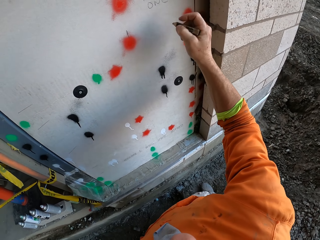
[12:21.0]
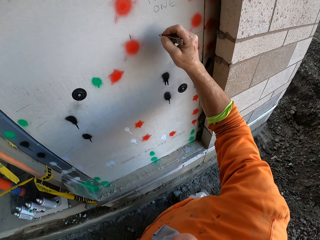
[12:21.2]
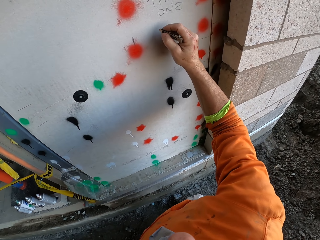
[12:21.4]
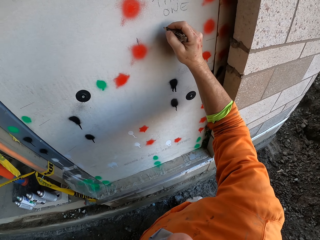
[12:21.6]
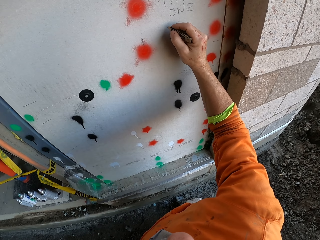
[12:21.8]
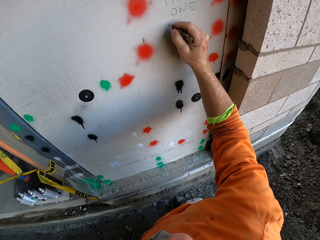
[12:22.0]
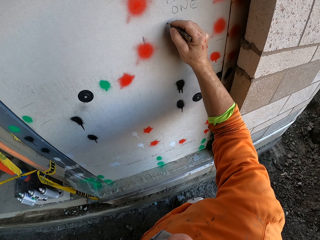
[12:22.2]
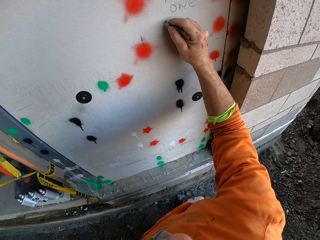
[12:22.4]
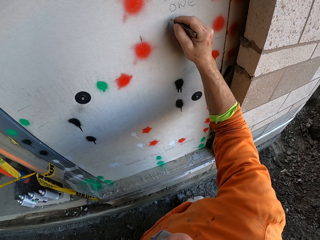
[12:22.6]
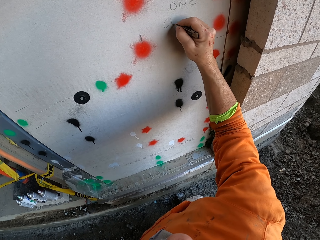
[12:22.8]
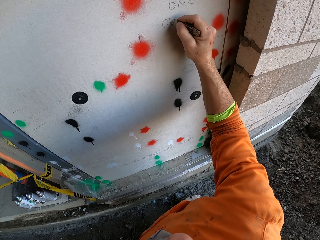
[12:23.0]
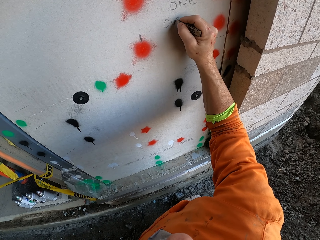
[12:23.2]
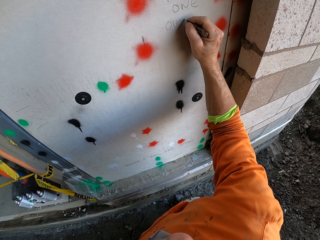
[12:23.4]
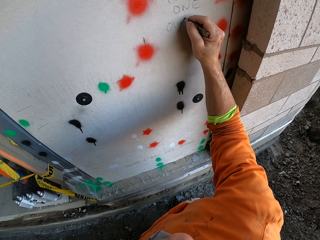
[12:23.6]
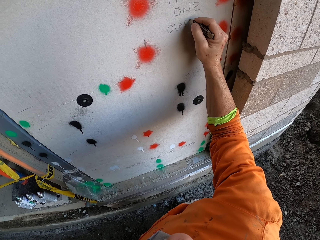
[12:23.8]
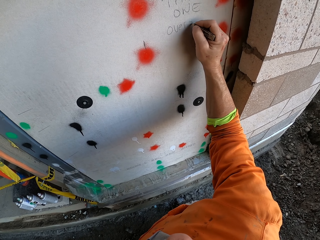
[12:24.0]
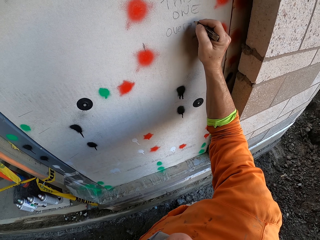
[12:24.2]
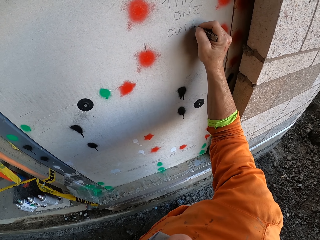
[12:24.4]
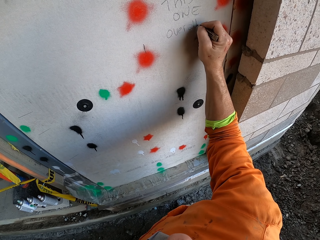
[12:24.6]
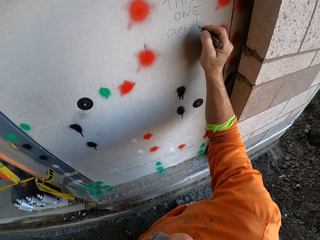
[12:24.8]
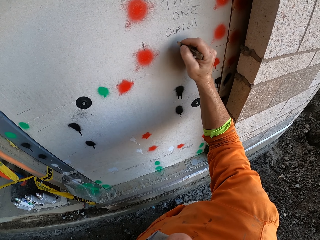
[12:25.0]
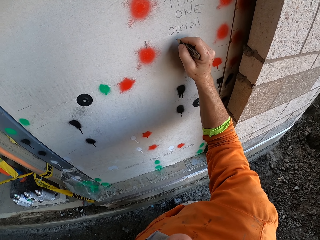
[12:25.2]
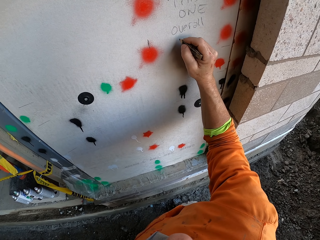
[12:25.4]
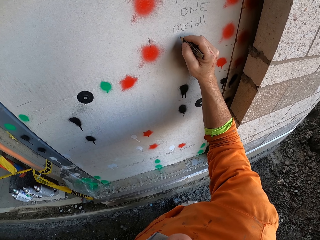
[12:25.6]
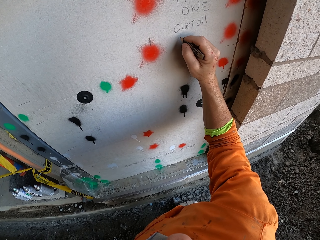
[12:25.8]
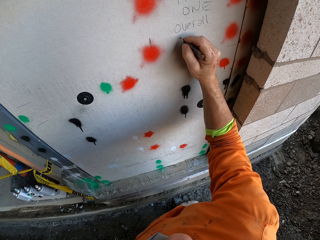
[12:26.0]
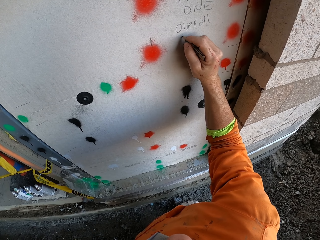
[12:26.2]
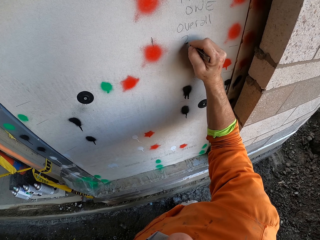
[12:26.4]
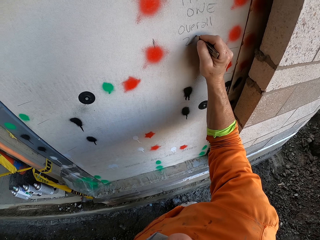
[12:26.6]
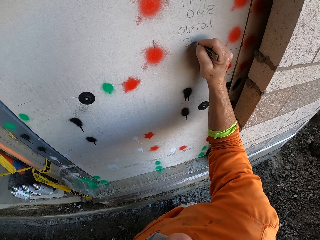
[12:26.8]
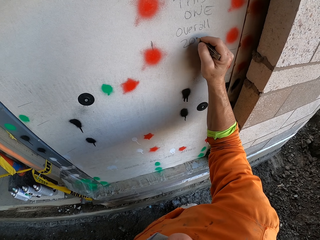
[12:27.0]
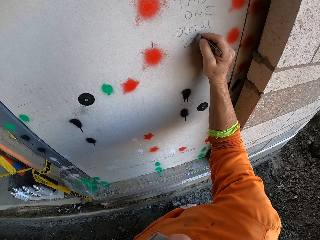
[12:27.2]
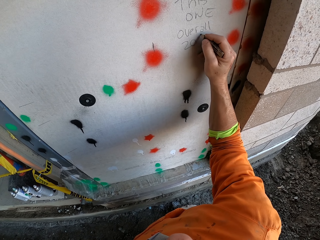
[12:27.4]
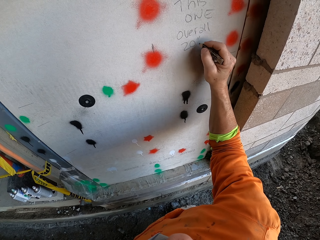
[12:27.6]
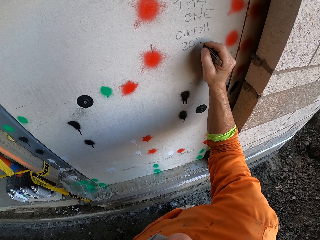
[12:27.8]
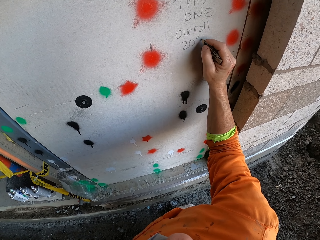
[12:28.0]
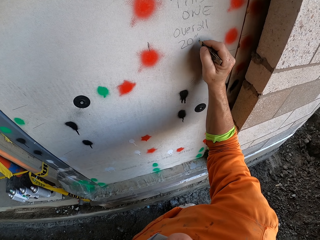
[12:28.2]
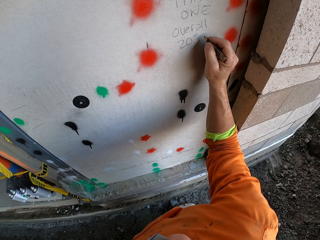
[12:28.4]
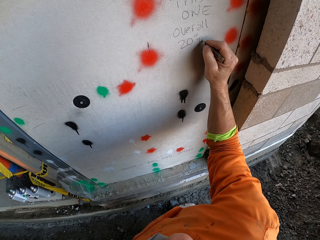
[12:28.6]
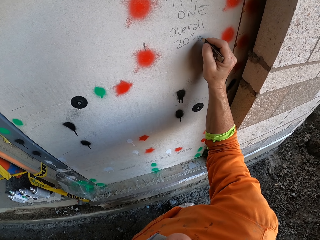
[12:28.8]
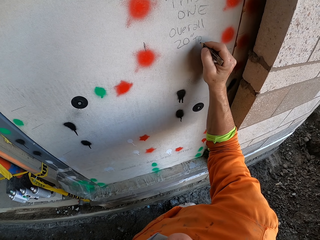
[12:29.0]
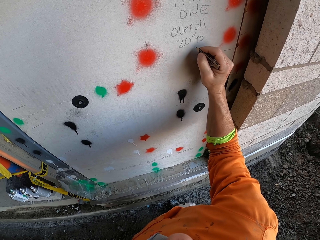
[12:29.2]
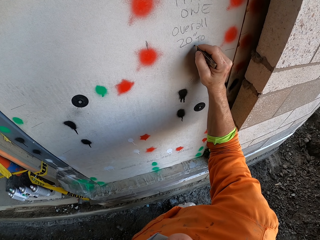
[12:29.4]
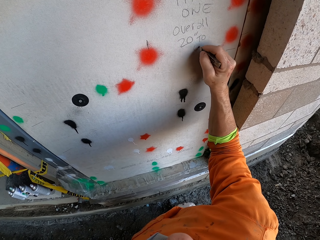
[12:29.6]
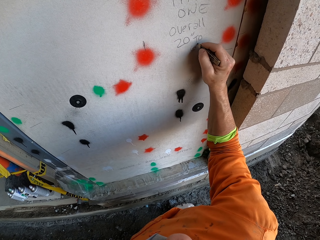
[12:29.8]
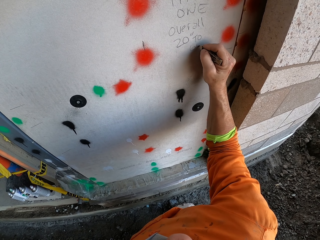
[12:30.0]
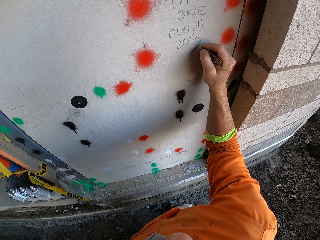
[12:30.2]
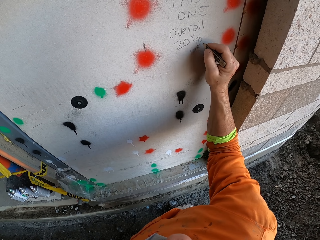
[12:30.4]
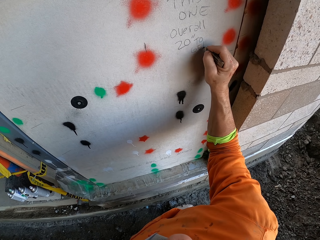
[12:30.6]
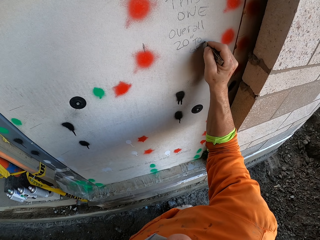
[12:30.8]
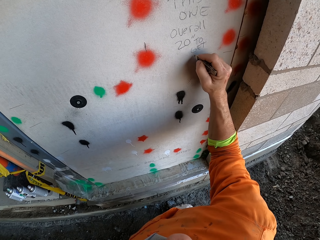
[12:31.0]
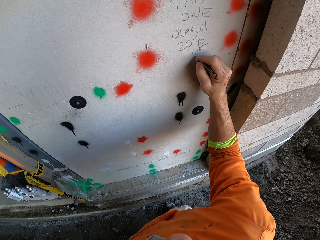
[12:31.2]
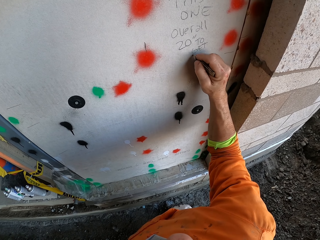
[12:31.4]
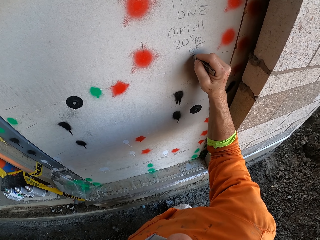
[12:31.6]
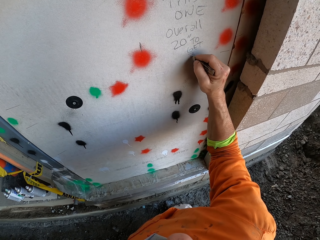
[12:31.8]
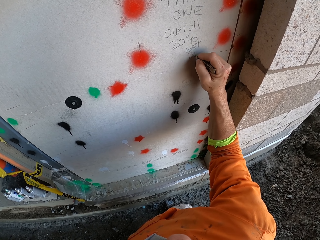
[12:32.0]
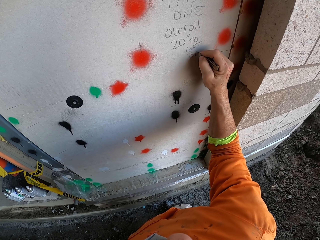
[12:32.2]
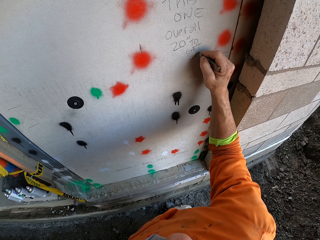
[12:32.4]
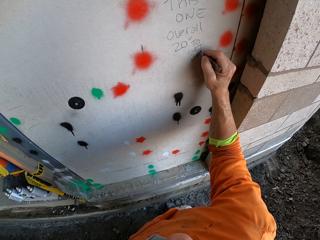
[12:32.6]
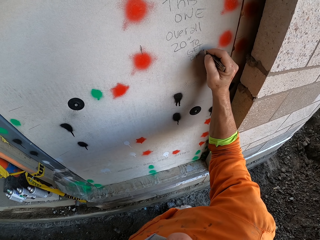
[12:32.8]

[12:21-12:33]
The camera wearer points to the other side. They swing the right hand. They write on the wall using a pencil.

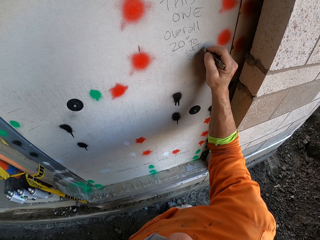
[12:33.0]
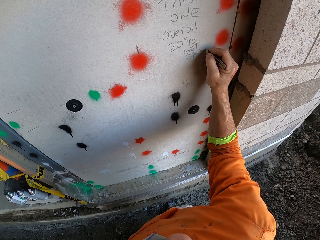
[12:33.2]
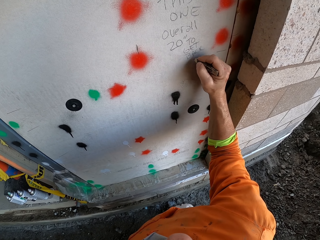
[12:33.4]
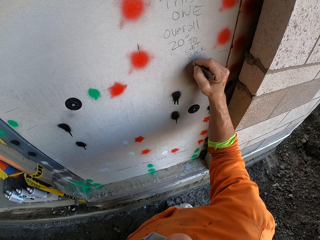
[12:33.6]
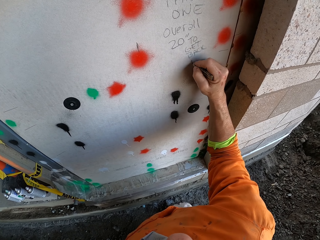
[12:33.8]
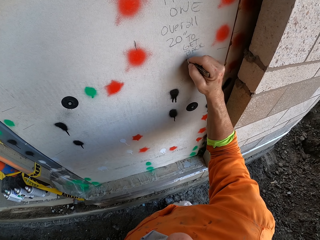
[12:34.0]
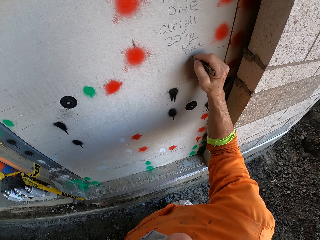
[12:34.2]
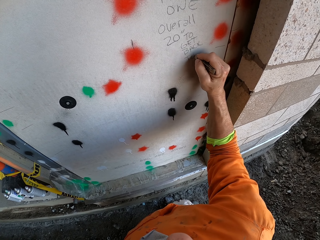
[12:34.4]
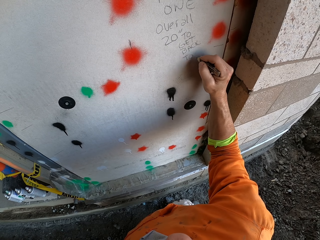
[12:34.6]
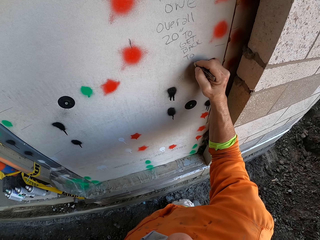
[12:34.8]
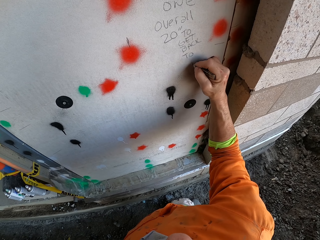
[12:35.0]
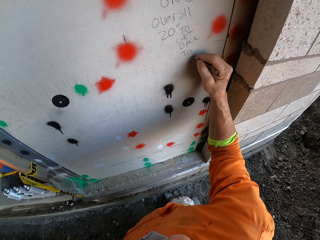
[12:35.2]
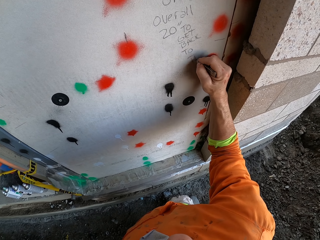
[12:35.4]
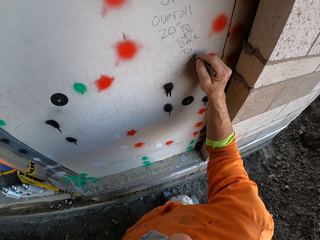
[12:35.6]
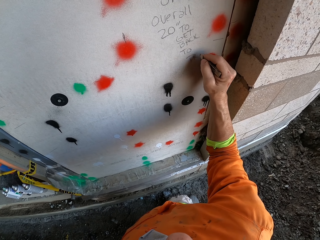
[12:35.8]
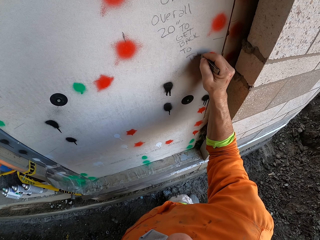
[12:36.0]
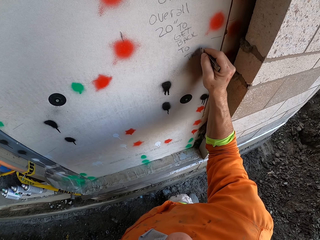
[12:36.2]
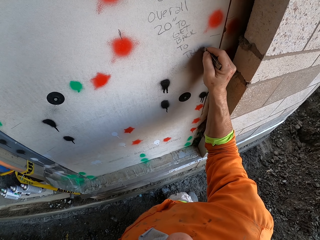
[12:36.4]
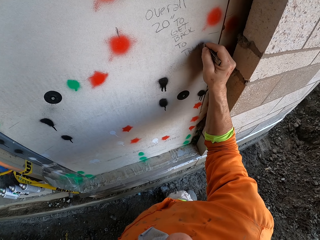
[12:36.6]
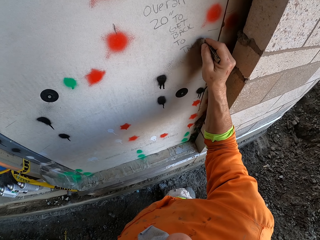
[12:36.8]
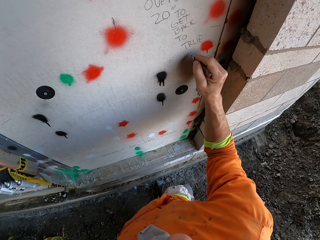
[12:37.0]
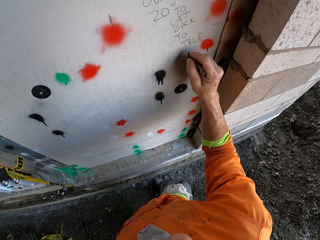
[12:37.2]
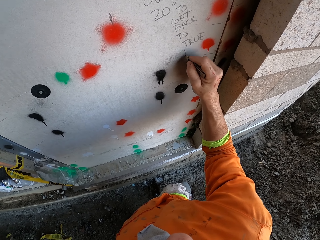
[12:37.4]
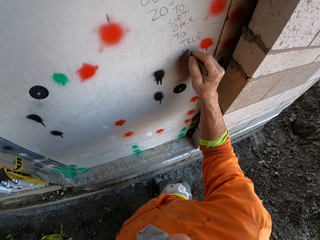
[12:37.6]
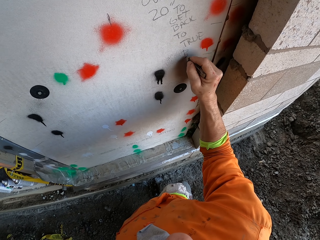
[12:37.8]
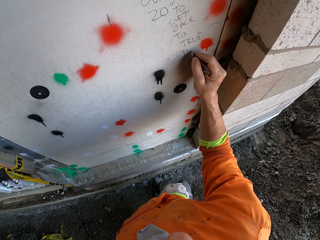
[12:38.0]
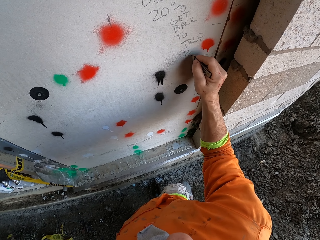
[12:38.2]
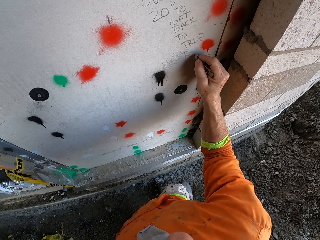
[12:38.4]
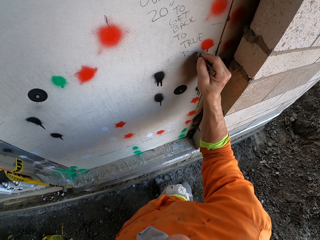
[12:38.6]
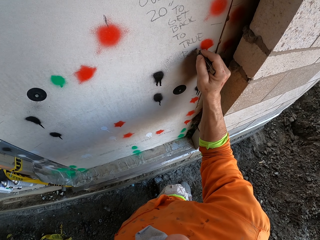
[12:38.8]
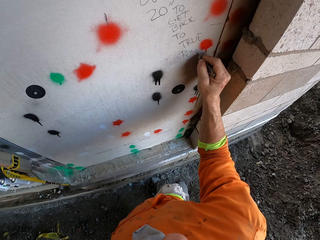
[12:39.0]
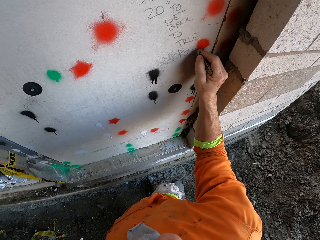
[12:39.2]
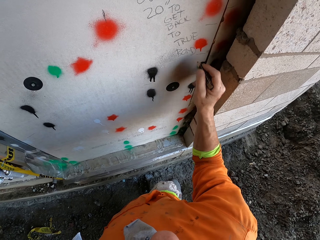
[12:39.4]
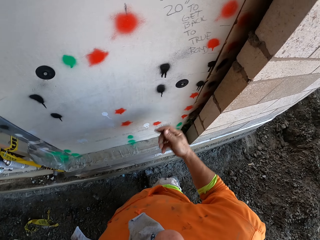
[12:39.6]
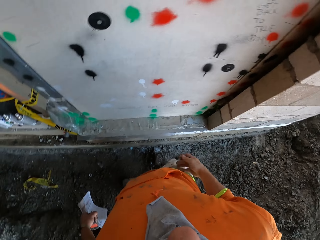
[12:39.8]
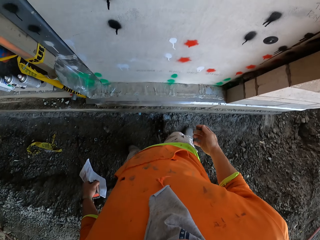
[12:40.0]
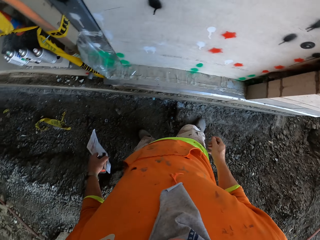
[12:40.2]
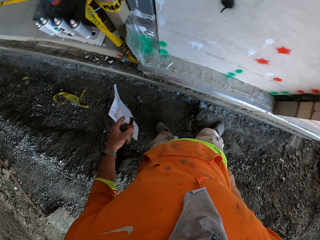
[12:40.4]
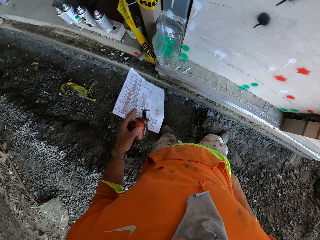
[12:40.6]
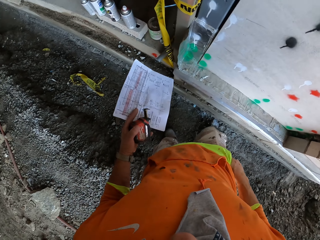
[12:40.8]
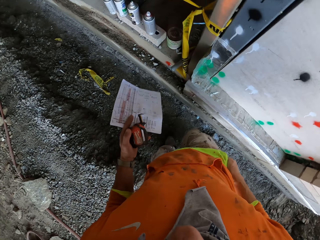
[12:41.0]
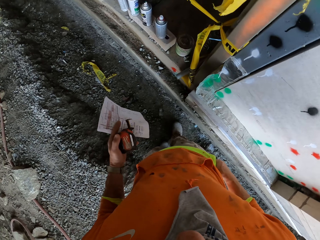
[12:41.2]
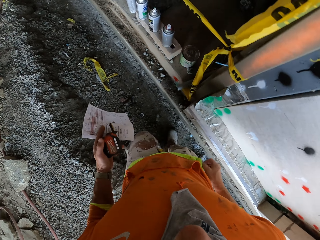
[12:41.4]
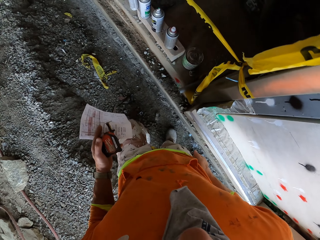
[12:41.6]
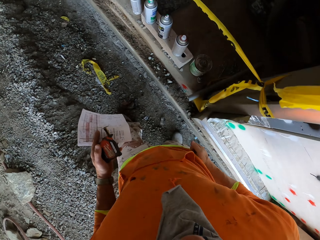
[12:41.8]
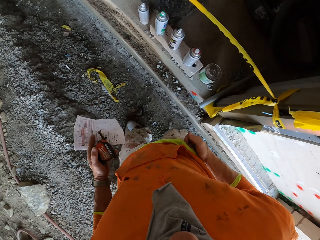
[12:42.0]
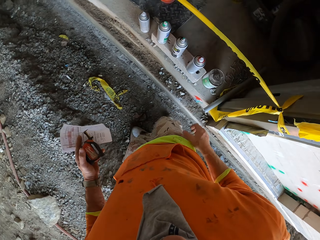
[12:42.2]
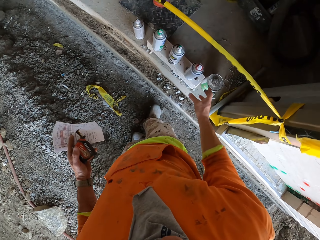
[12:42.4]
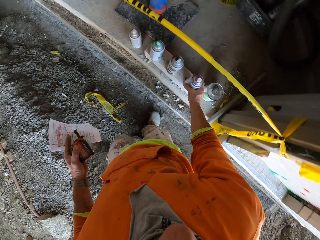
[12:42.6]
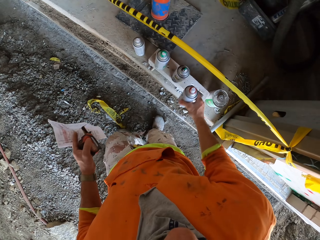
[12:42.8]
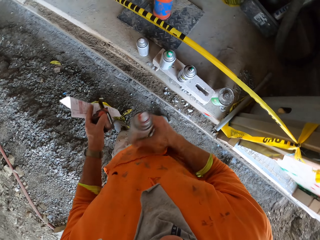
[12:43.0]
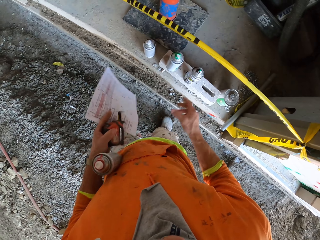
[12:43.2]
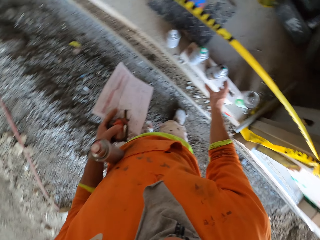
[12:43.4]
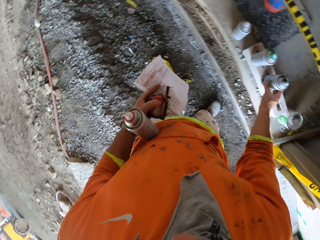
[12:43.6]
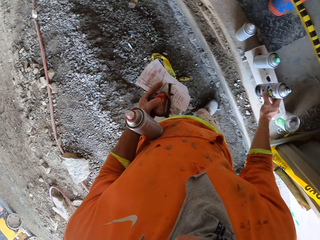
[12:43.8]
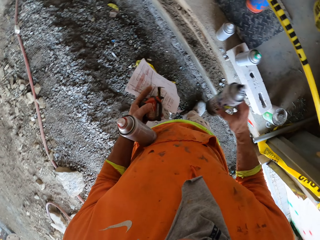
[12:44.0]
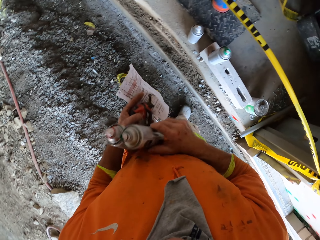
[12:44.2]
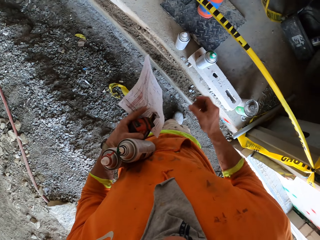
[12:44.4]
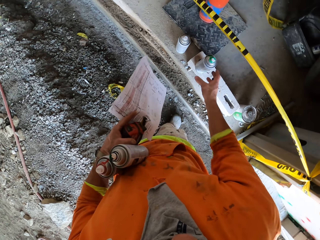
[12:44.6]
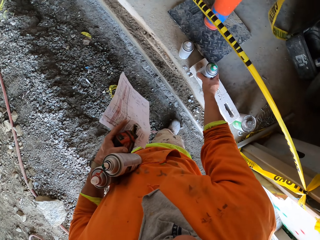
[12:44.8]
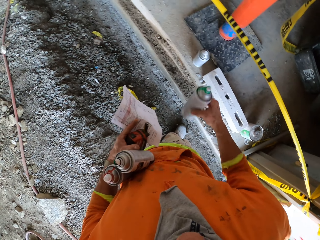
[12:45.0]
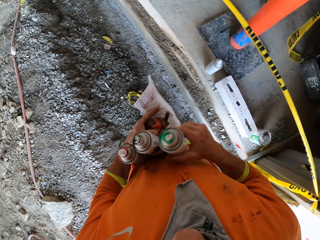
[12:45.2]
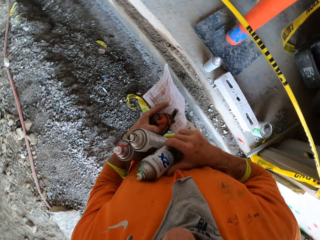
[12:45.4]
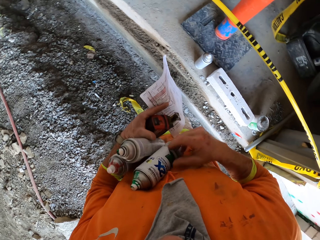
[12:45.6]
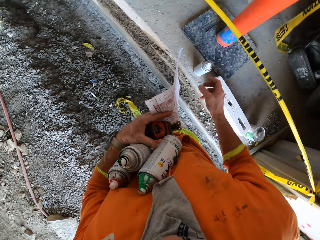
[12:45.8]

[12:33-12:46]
The camera wearer puts the pencil in the pocket. They walk and swing the right hand. They carry the spray paint cans. They take the spray paint on the ground and put the spray paint in the other hand. They take the spray paint on the ground and put the spray paint in the other hand. They take the spray paint on the ground.
